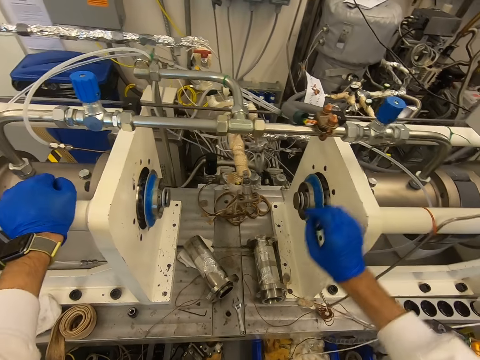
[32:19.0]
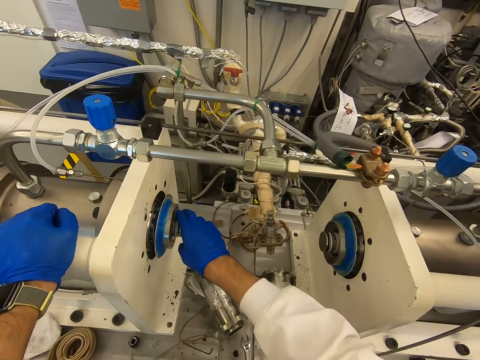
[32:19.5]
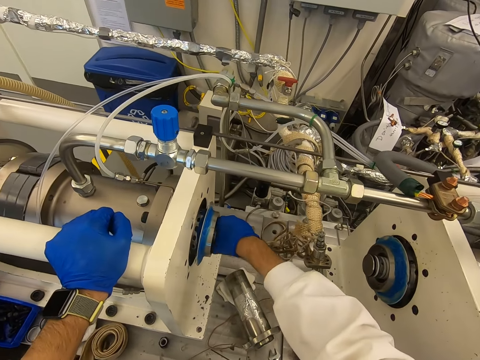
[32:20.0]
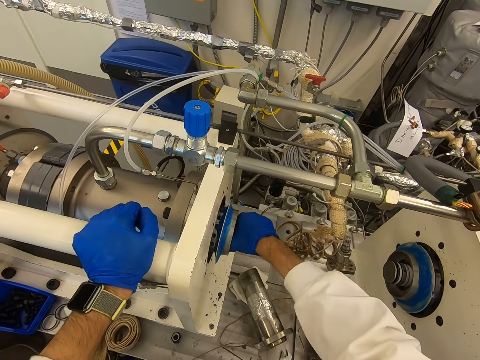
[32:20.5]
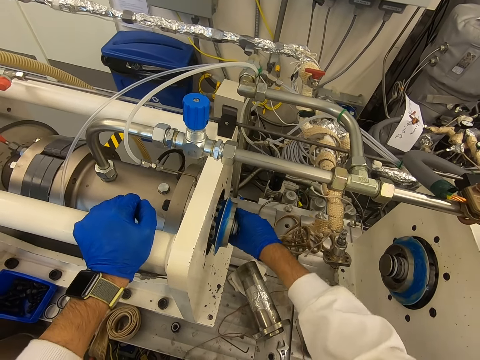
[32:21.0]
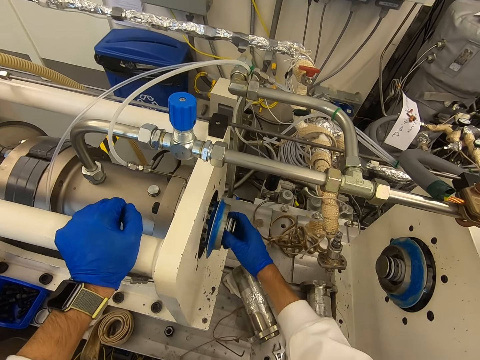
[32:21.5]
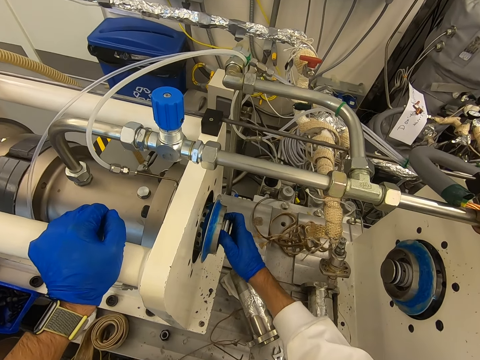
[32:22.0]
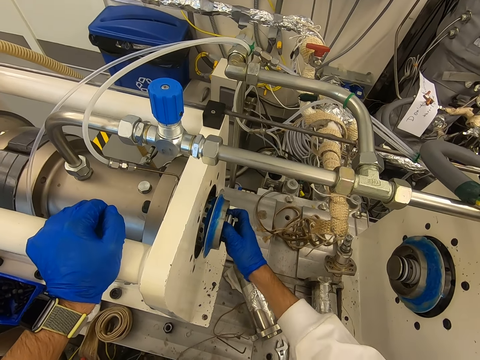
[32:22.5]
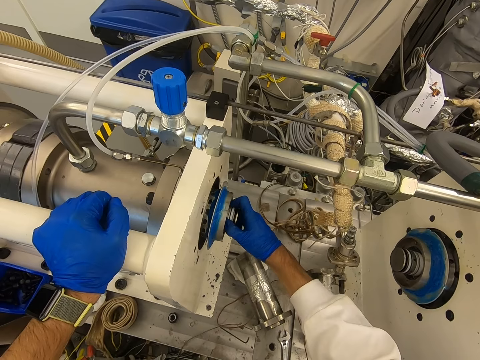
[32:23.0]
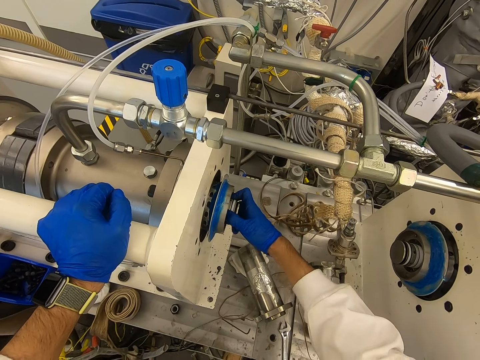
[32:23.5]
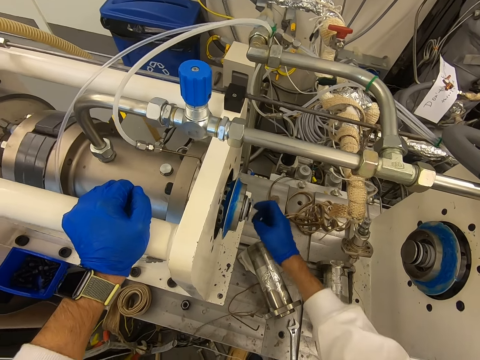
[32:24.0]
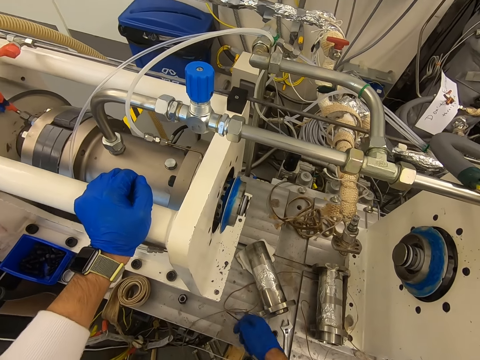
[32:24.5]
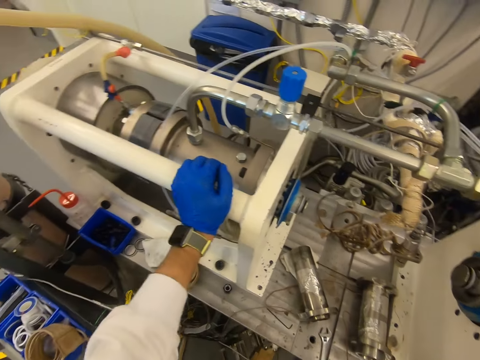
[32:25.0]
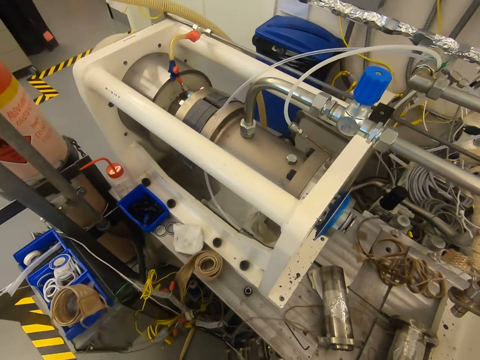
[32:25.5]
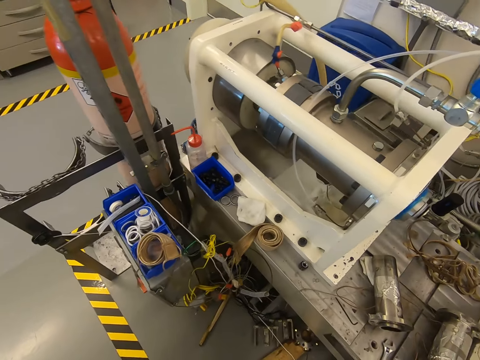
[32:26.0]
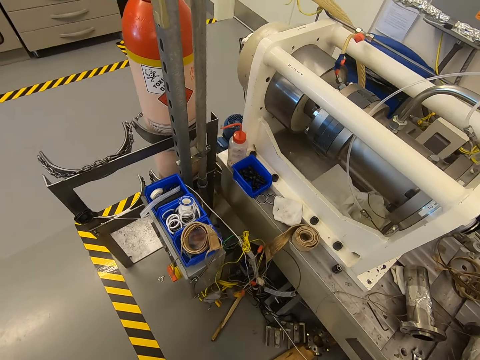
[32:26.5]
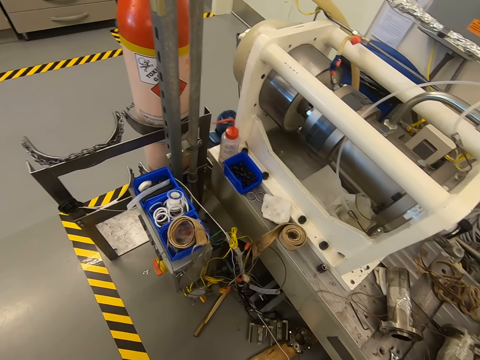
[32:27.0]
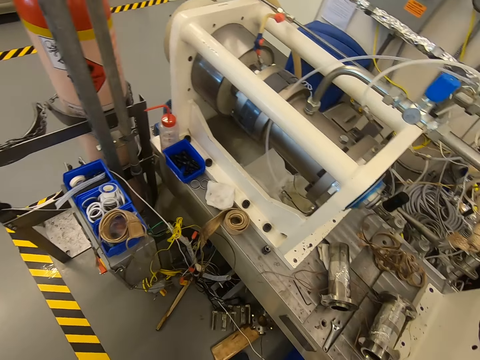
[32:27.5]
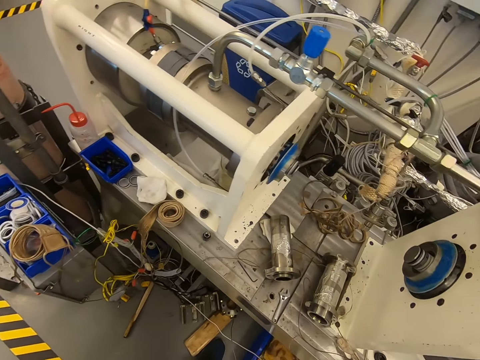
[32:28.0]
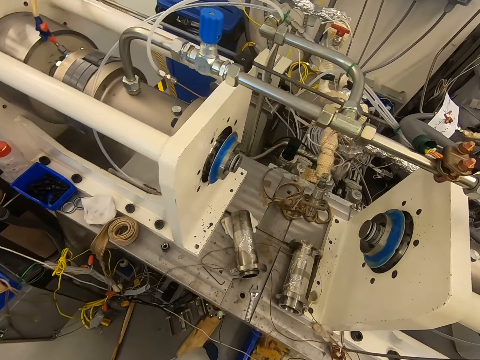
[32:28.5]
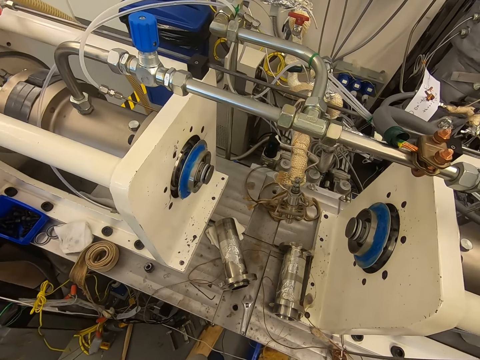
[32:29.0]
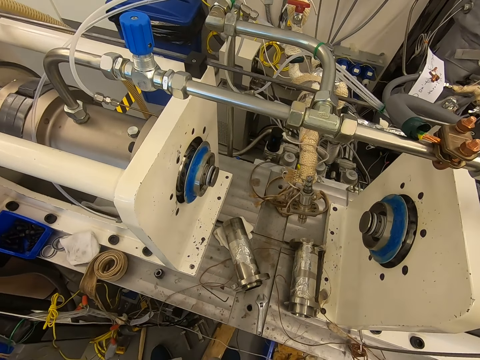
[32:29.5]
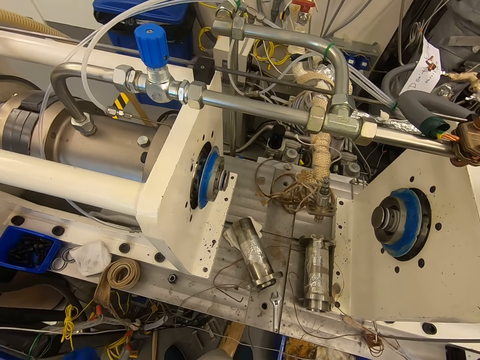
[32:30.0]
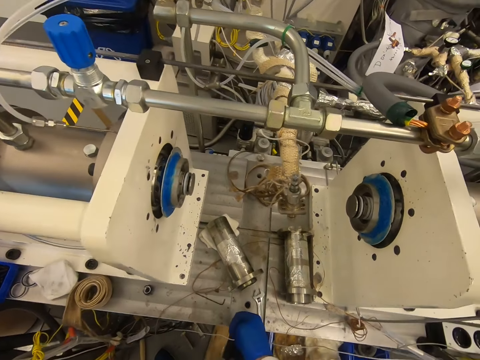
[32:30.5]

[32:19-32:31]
The camera wearer adjusts something. They rotate the machine. They look around the room.

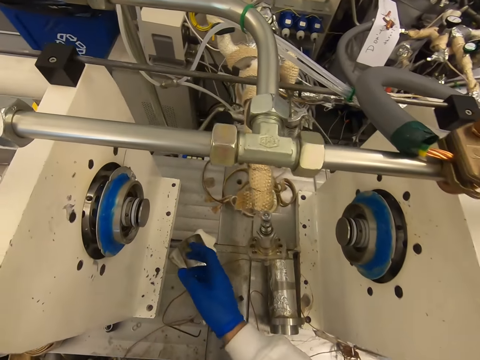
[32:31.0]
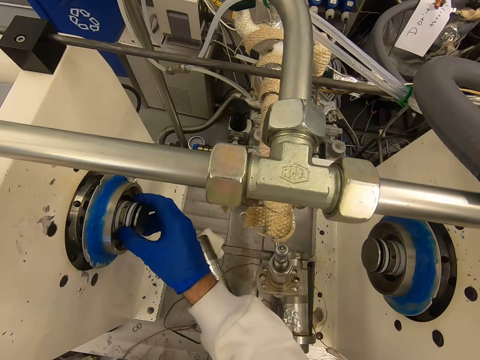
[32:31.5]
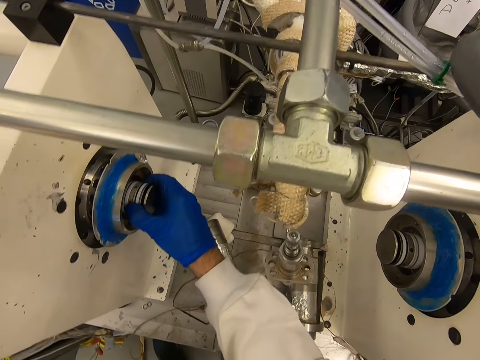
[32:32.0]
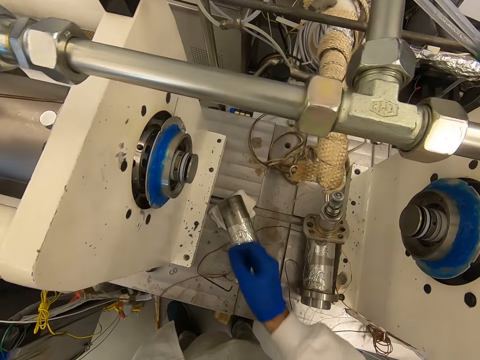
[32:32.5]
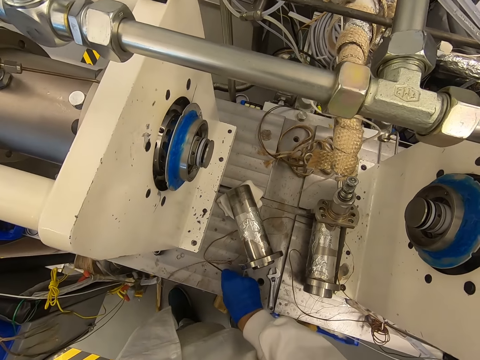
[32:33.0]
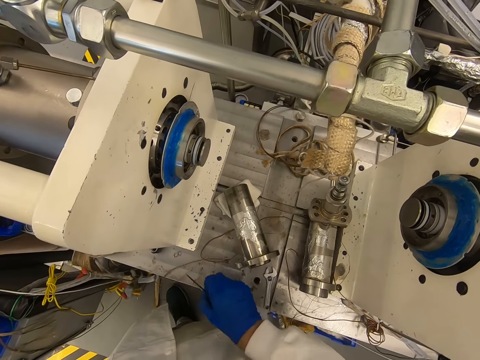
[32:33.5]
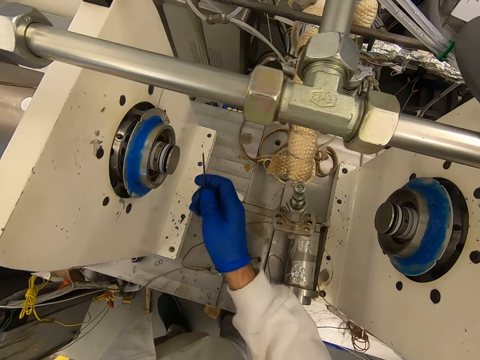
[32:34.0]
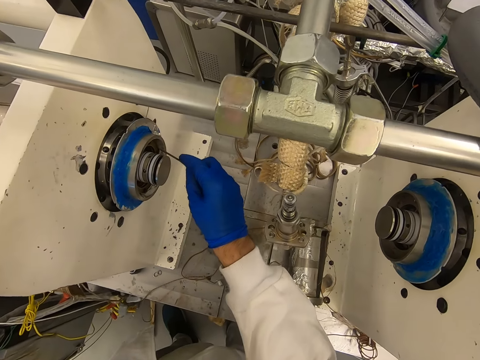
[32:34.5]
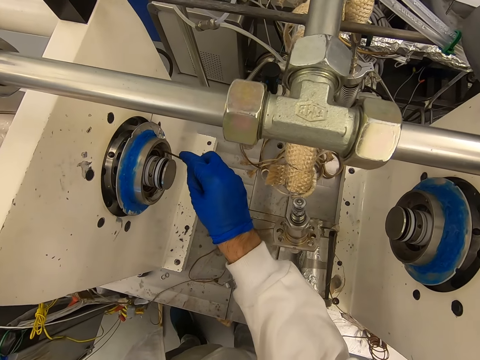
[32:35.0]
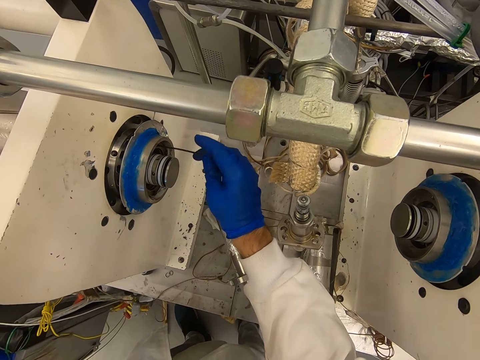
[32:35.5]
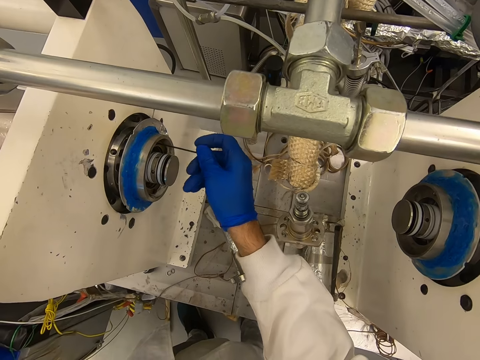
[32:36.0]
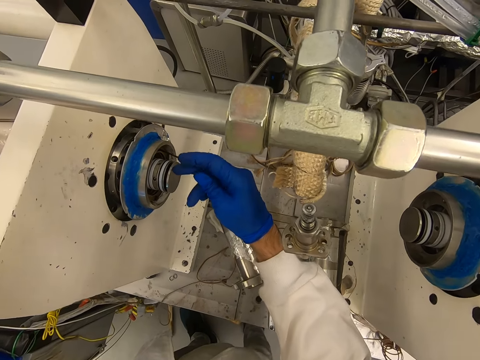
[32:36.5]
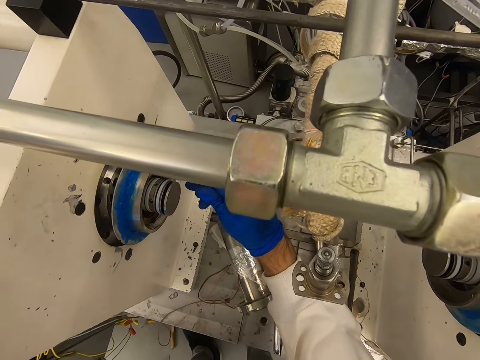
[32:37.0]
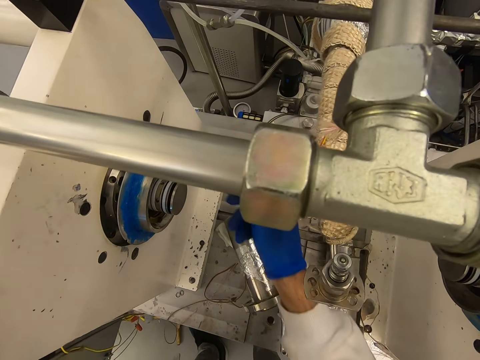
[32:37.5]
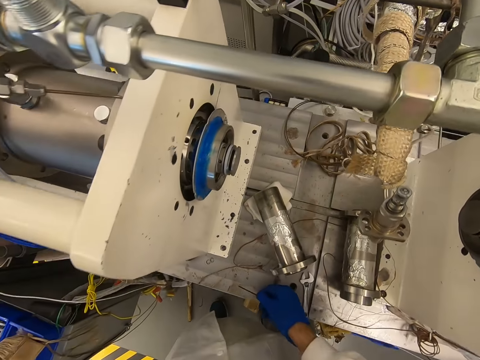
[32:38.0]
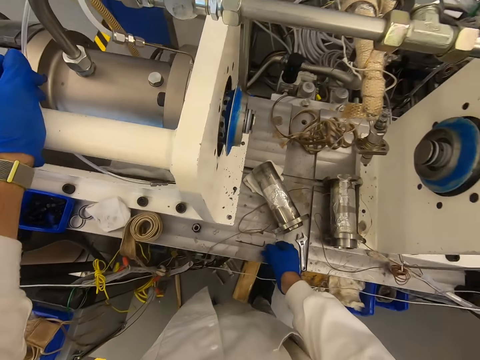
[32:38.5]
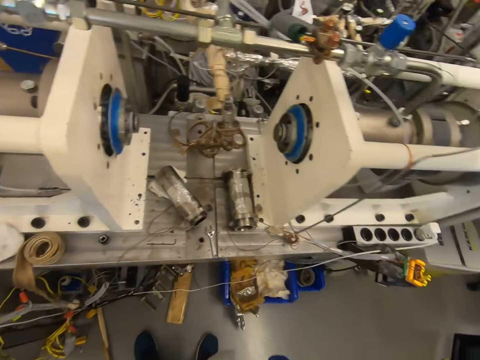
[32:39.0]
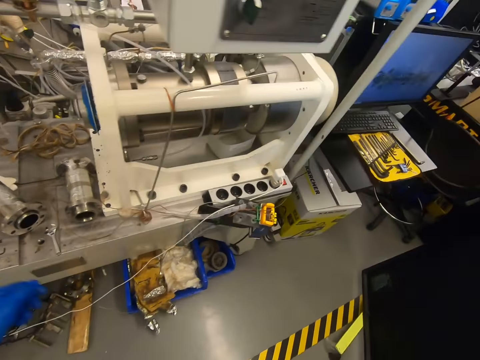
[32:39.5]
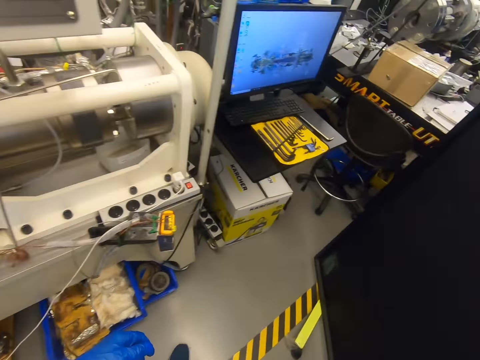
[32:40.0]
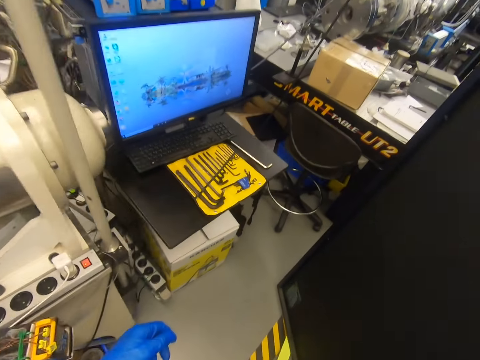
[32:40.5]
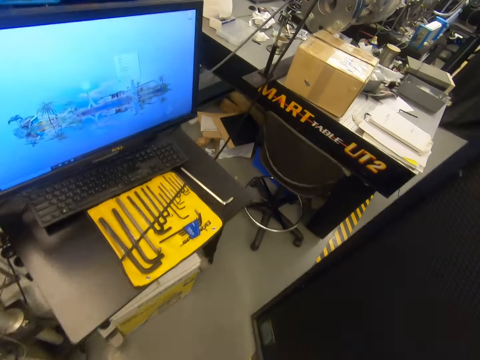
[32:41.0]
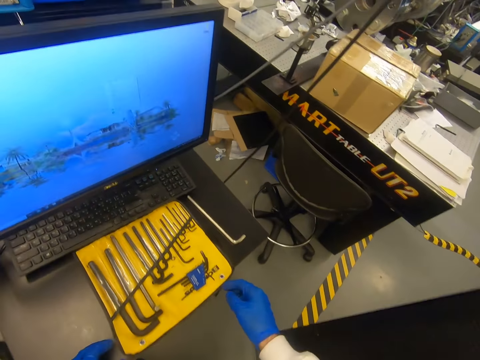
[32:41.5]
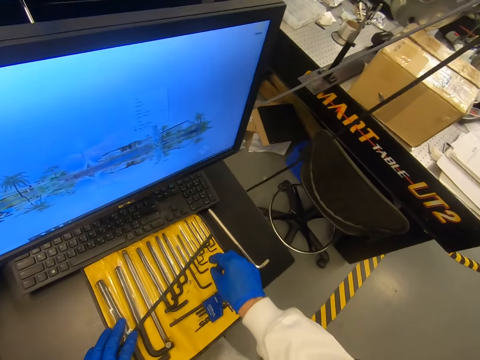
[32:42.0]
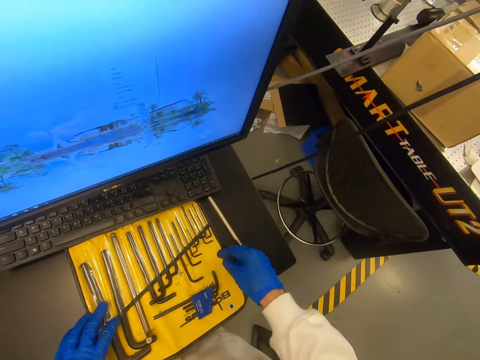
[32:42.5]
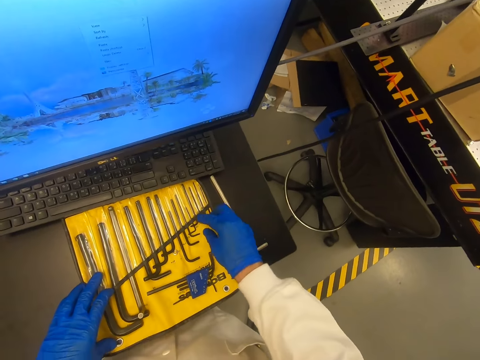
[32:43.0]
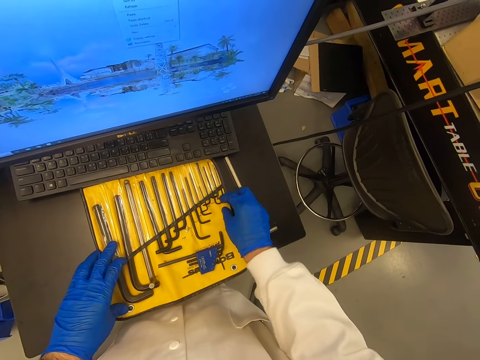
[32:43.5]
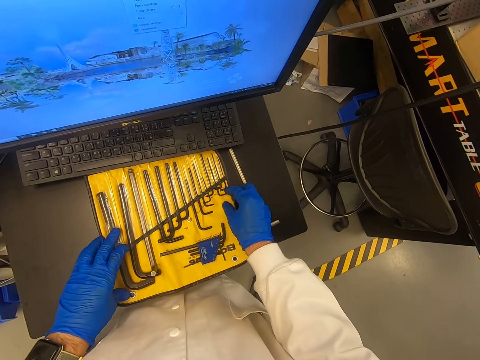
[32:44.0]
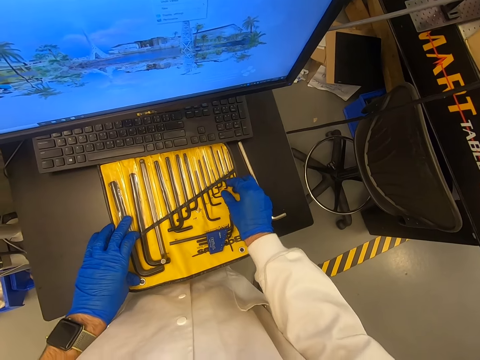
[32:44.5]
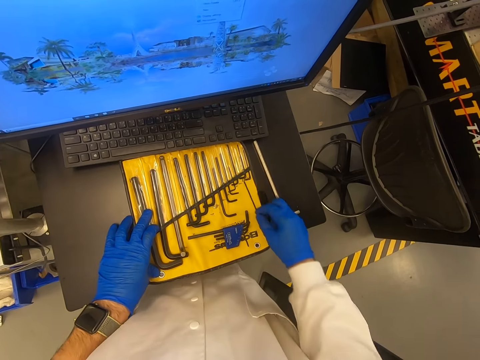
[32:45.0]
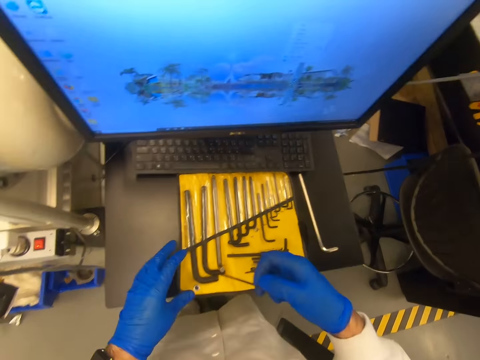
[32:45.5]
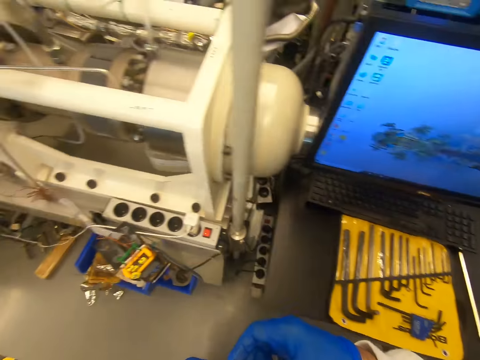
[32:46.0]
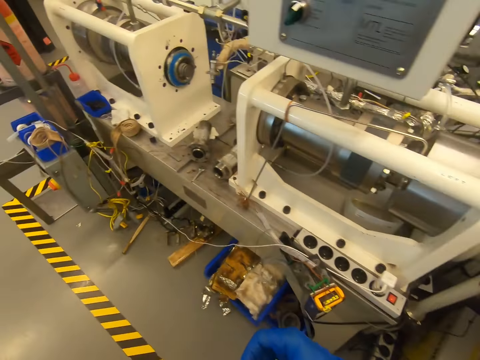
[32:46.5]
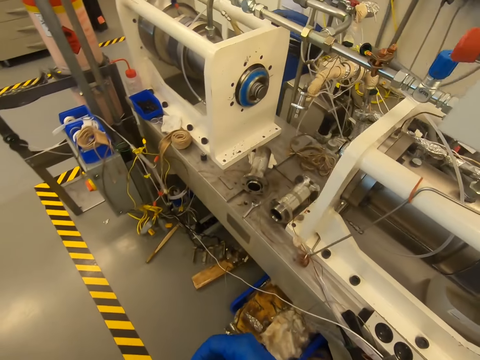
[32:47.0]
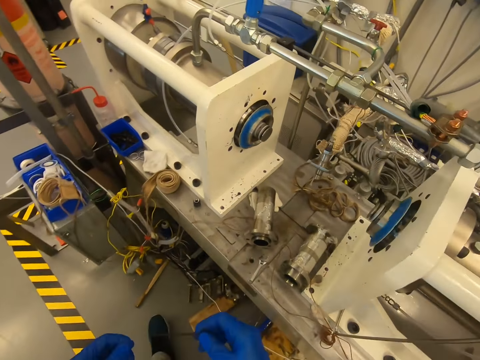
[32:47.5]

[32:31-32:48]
The camera wearer adjusts something. They pick up metal. They roll something in the machine. They place something on the table. They walk around the room. They look around the table. They pick up the metal. They walk around the room.
